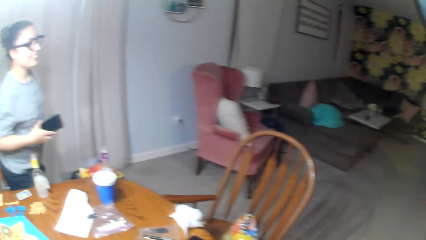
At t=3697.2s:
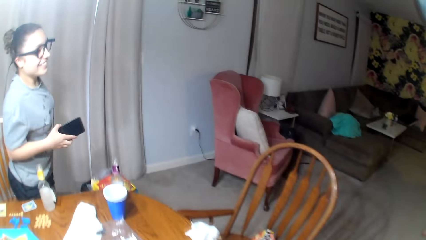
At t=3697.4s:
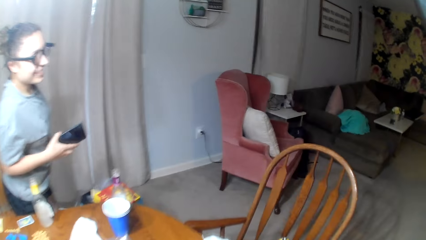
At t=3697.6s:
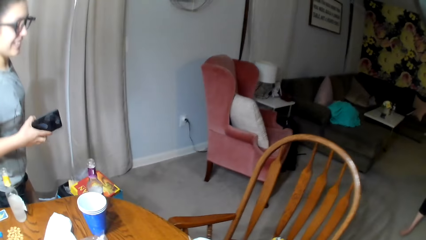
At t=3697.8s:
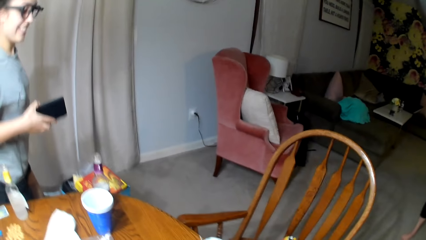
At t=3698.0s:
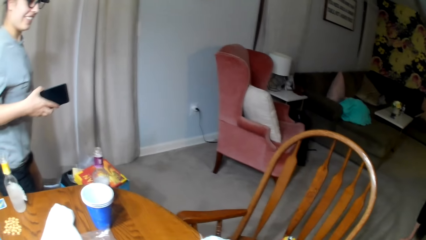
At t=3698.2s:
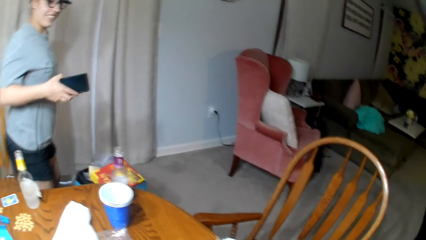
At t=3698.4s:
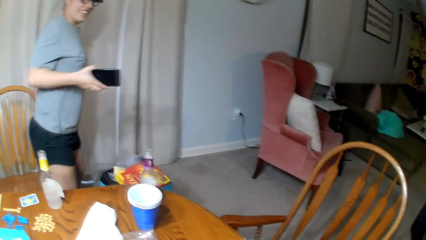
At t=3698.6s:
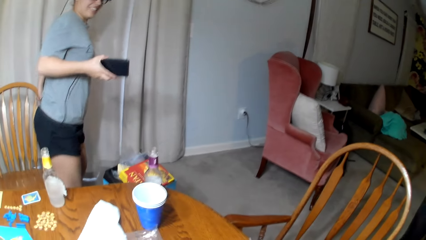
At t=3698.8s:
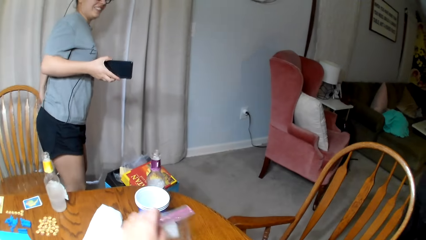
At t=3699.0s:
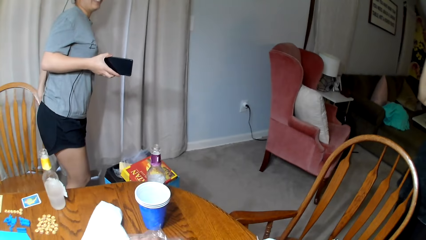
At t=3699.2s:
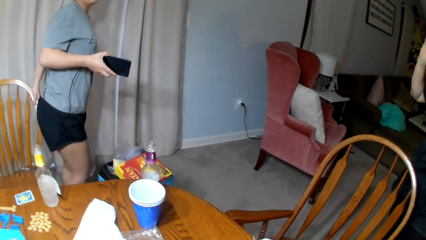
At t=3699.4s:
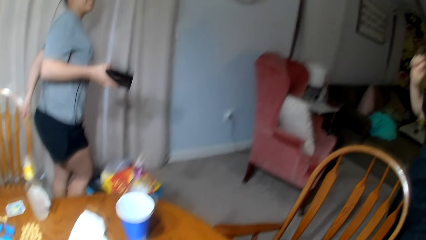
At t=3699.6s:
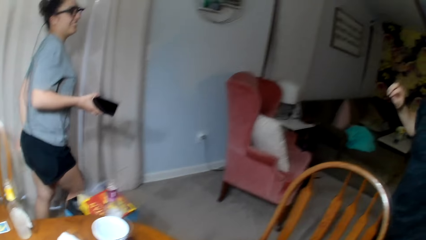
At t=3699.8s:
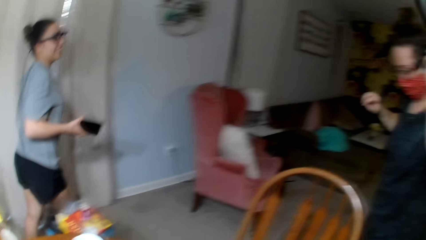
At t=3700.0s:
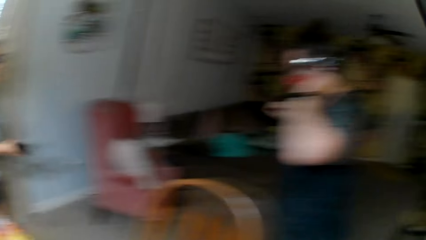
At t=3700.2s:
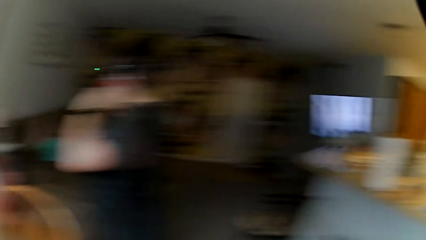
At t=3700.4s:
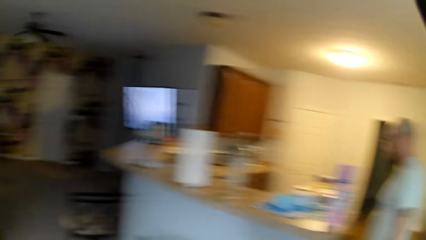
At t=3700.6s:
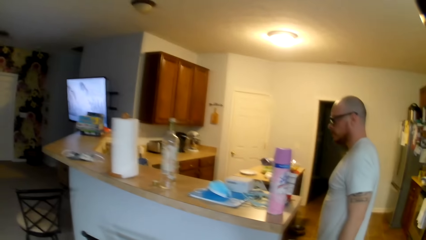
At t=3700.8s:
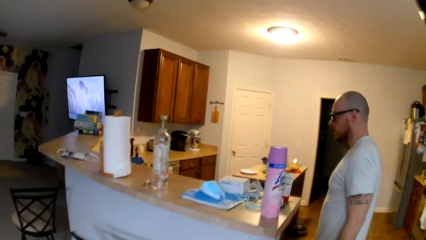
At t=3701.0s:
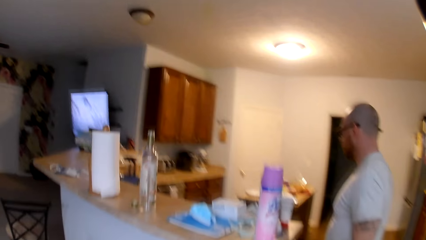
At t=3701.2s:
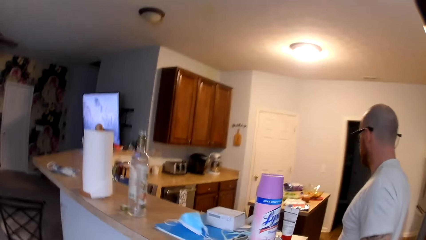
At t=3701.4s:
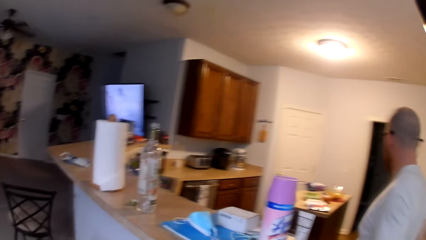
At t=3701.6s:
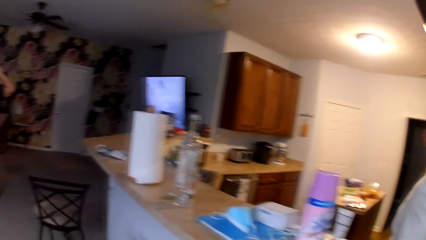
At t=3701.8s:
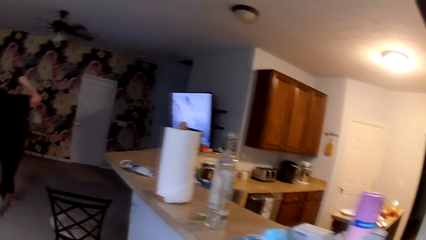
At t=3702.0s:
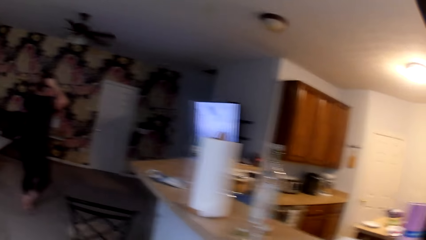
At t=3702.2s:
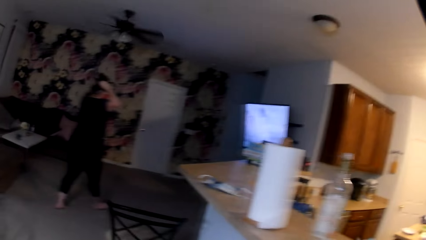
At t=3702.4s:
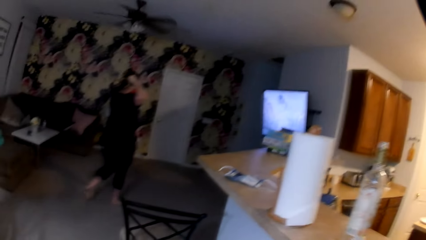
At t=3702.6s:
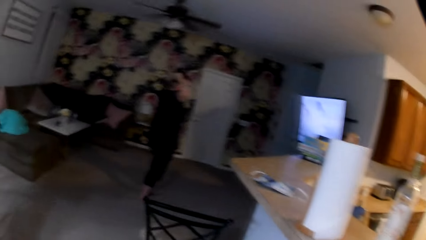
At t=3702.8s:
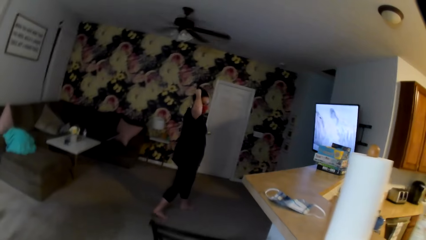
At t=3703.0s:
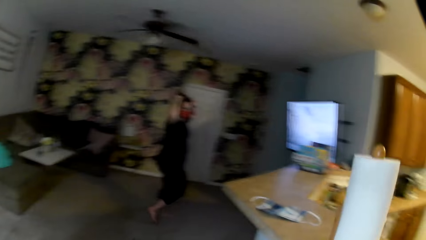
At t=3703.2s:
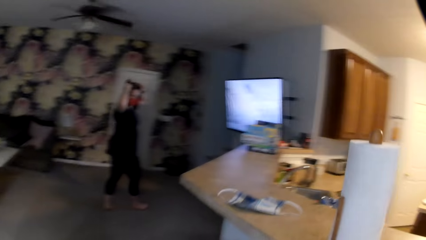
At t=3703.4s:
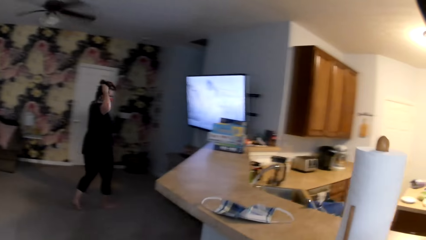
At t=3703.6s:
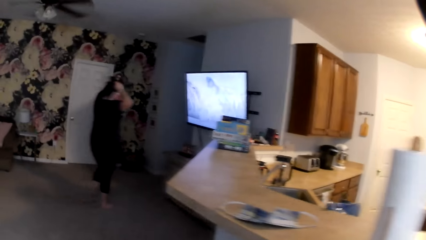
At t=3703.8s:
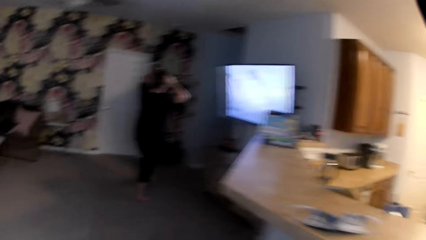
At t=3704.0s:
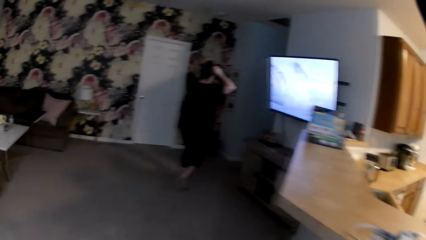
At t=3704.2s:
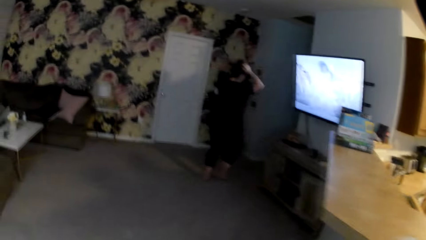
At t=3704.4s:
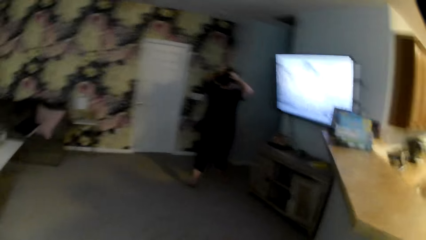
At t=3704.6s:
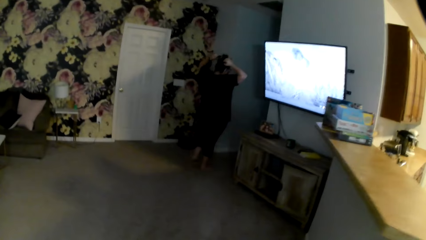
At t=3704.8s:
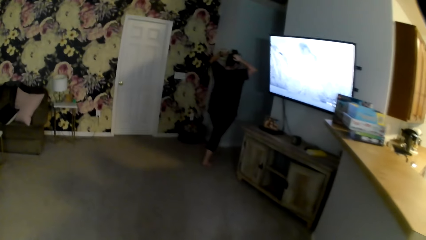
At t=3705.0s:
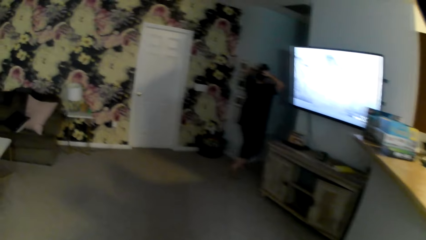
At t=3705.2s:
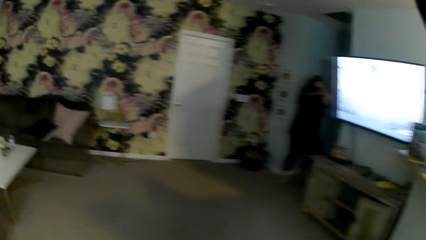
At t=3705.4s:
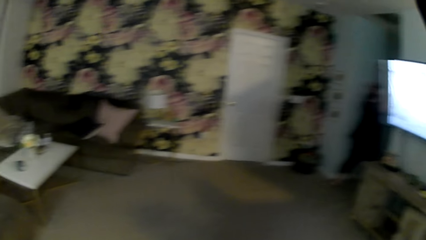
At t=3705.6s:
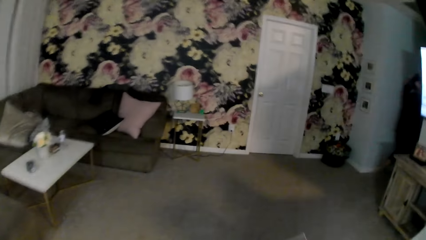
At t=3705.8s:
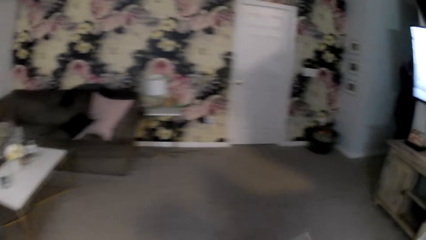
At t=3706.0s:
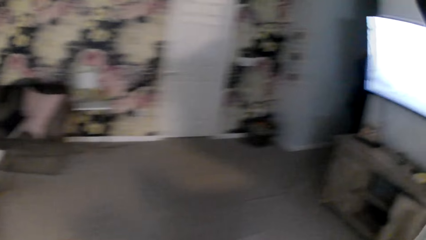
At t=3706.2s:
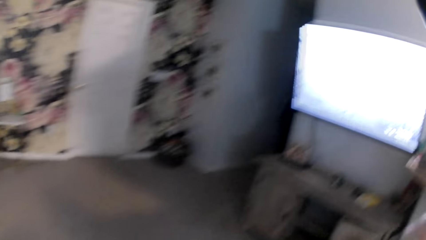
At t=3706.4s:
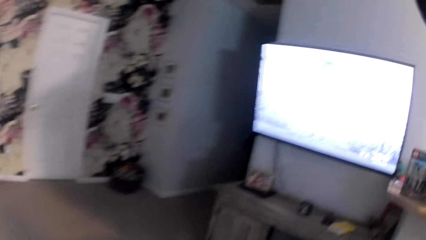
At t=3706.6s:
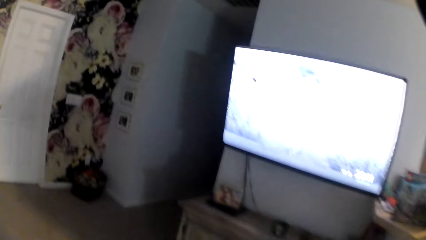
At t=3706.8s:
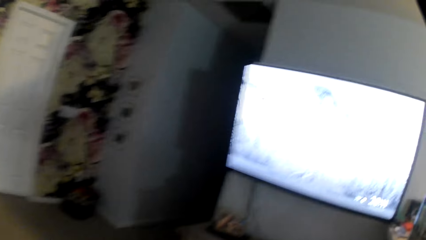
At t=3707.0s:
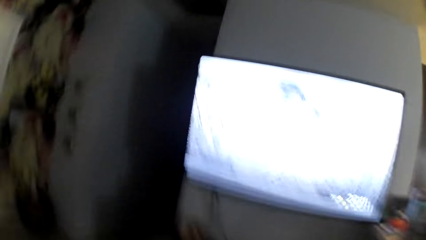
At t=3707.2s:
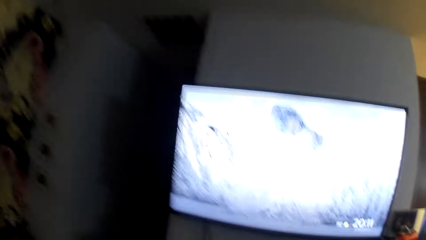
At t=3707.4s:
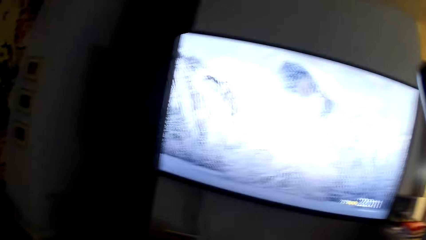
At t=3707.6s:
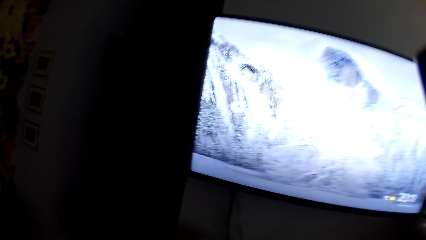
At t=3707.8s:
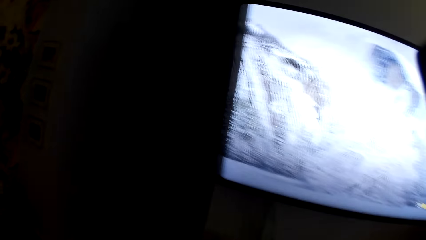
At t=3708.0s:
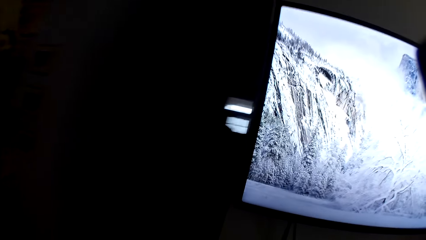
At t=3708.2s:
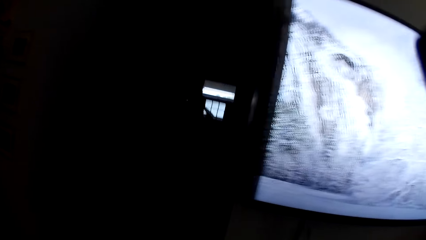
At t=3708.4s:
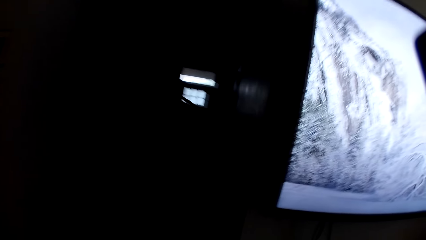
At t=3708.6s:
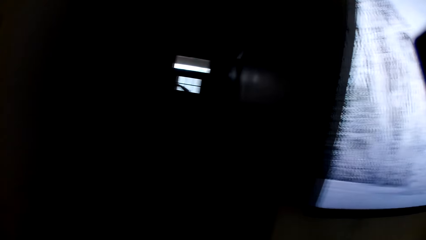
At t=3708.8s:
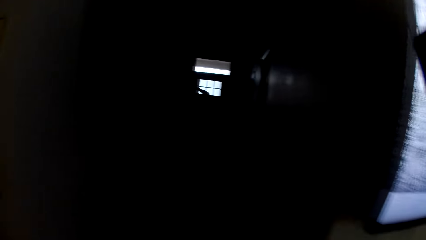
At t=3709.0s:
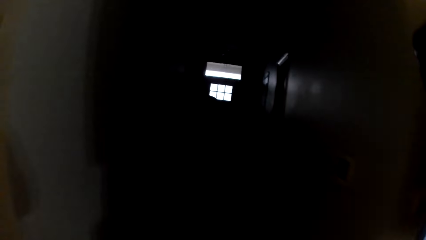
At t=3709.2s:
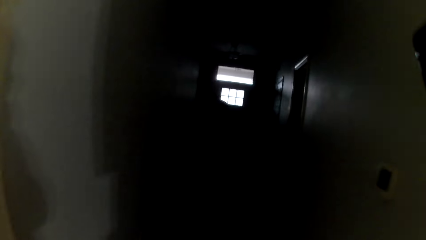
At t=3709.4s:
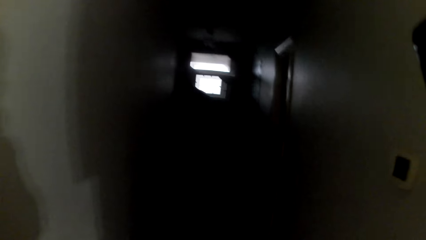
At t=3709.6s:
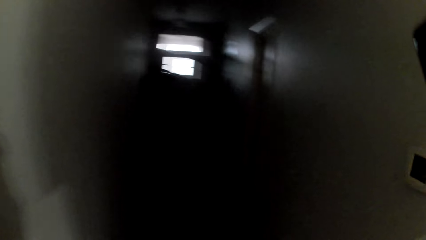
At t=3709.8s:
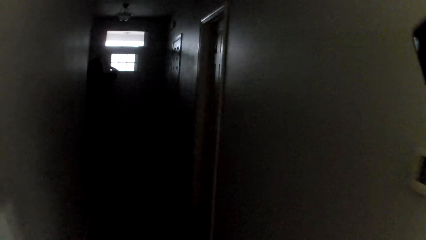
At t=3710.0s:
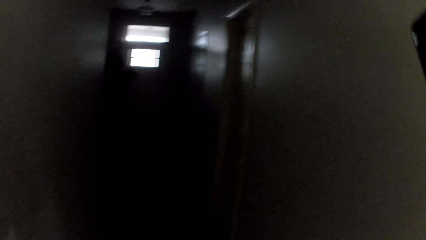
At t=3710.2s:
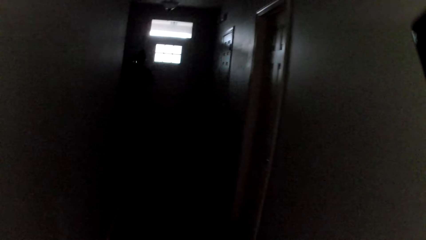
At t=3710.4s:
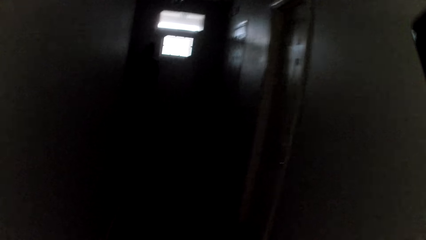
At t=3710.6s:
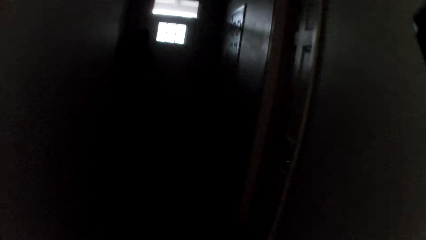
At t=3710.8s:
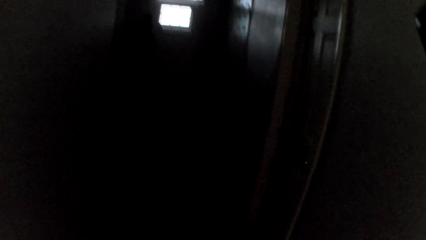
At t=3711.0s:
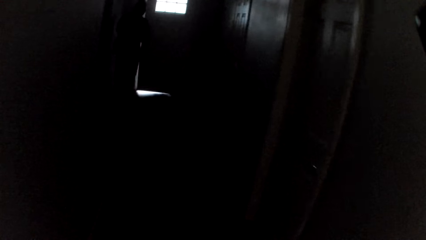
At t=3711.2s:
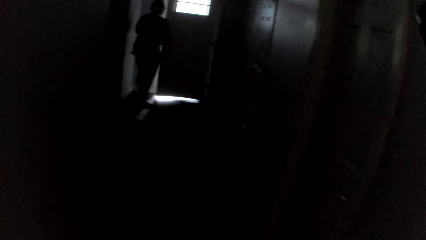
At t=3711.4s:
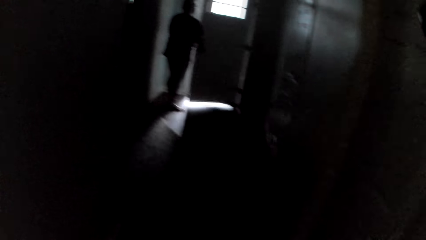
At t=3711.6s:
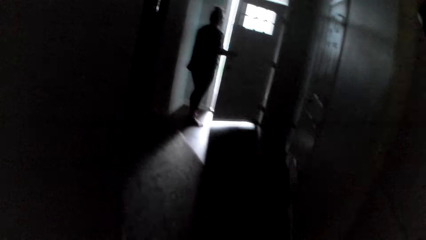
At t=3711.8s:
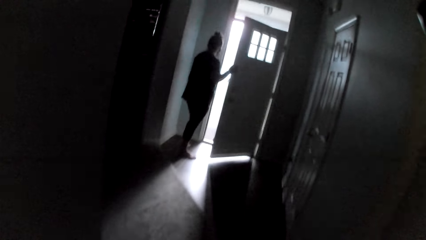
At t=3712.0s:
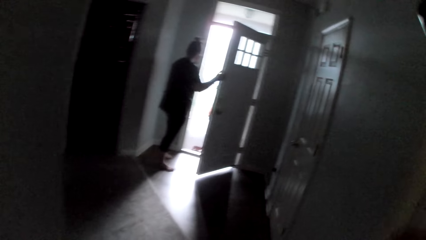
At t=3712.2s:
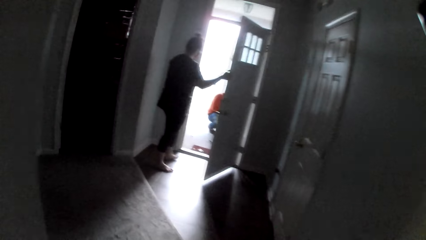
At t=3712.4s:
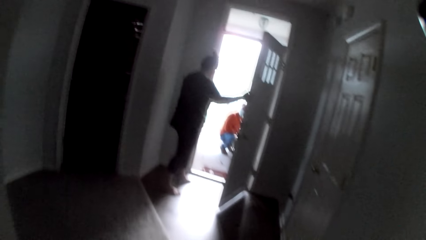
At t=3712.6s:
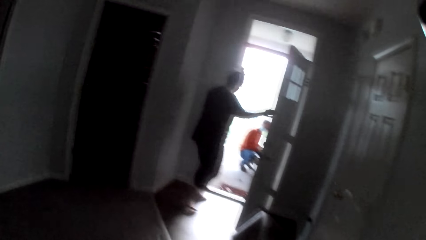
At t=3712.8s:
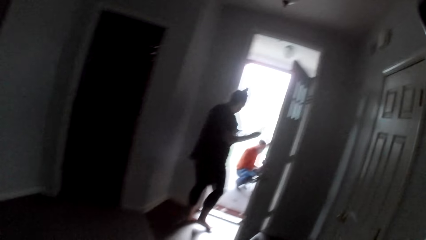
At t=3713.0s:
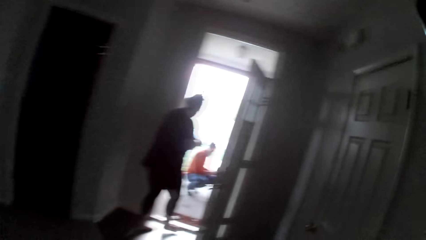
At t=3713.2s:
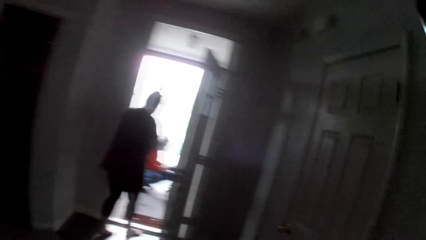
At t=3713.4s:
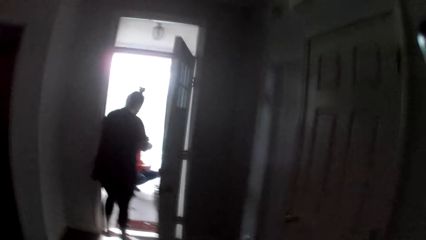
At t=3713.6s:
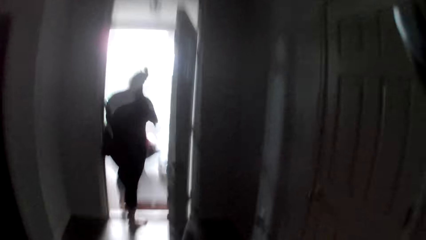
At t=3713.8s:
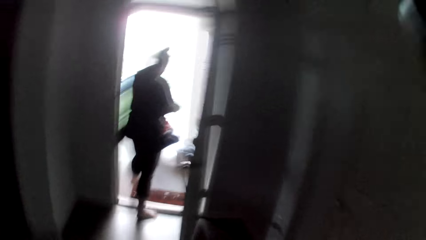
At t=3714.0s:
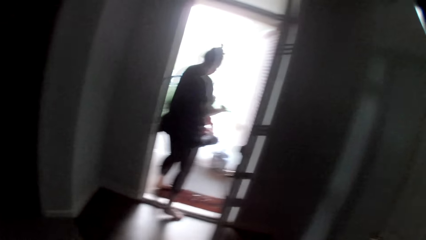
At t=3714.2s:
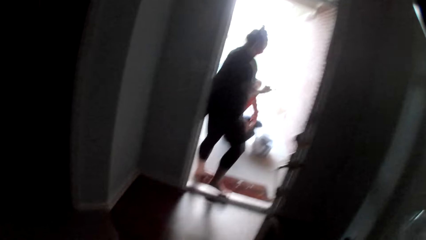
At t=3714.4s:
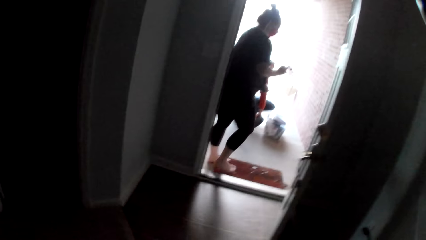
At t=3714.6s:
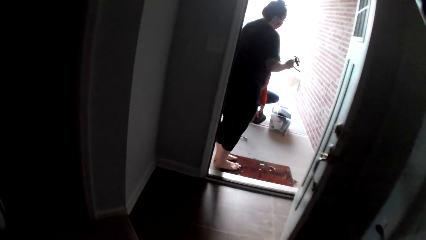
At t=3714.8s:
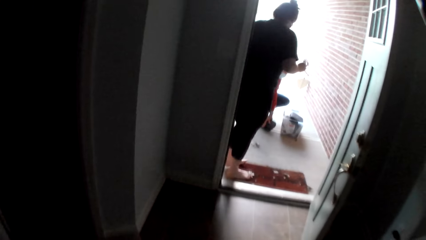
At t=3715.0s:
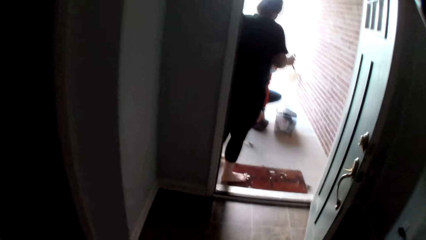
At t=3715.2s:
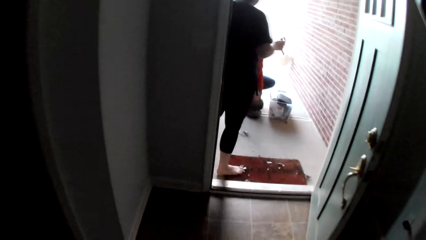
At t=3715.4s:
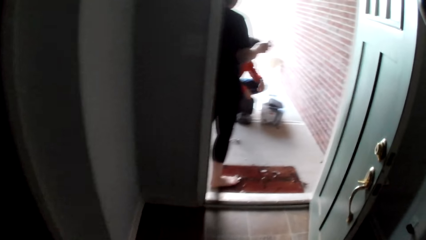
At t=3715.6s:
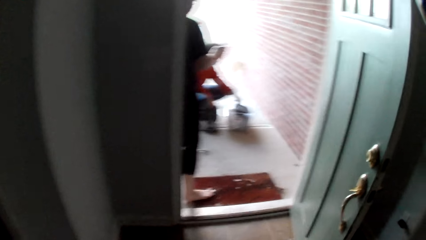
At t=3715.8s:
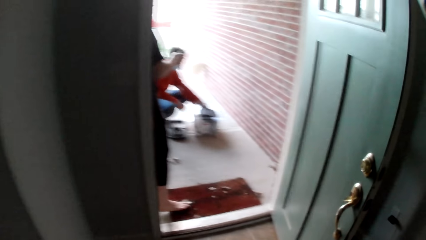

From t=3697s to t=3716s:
The camera wearer stands up. They walk around. A woman walks away. The woman opens the door.
